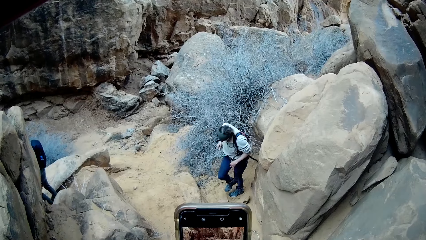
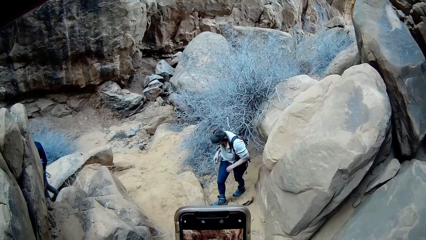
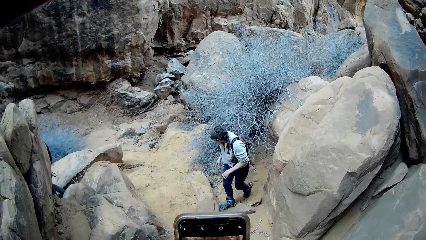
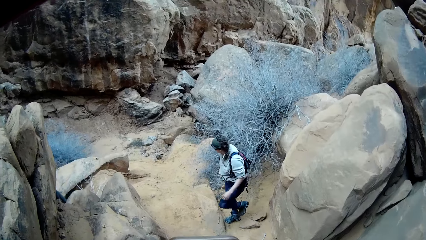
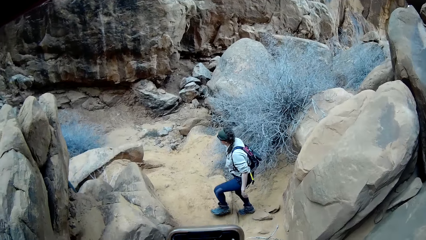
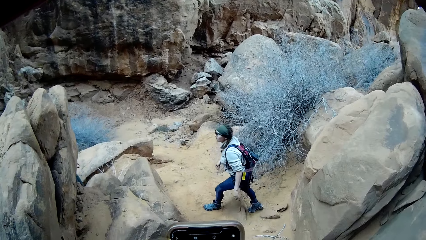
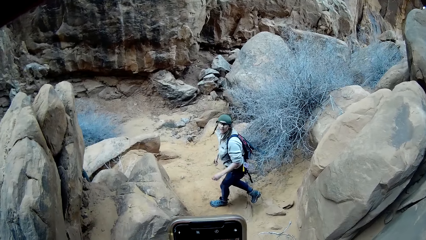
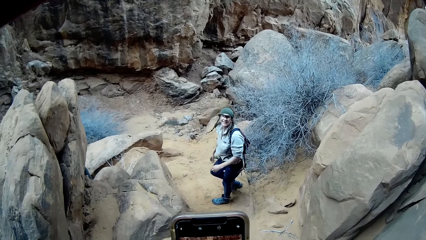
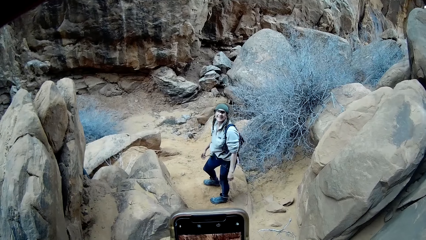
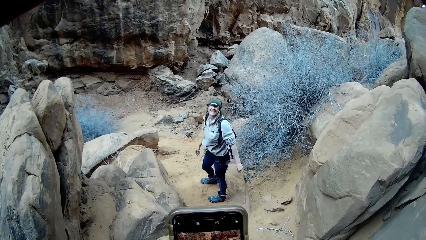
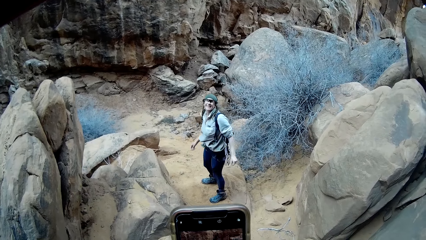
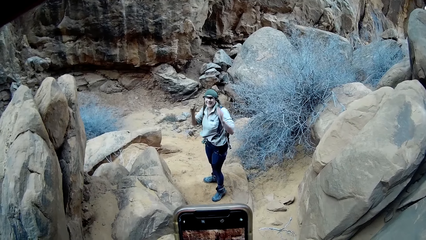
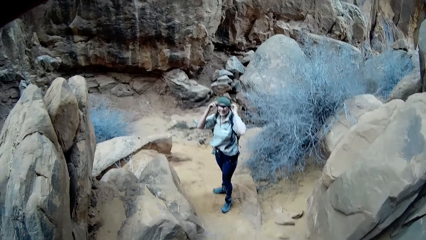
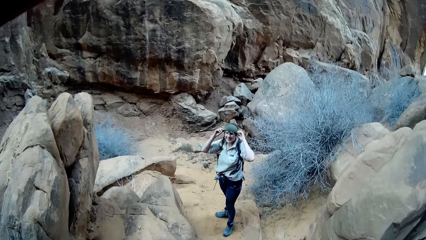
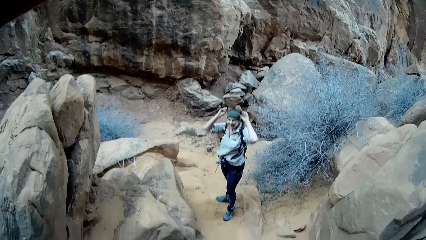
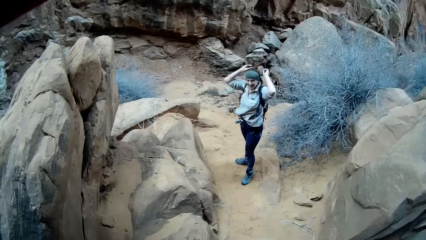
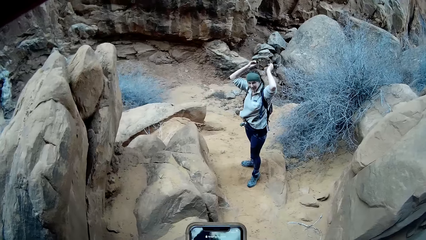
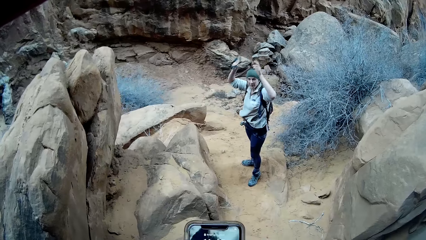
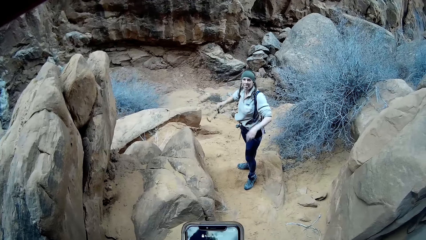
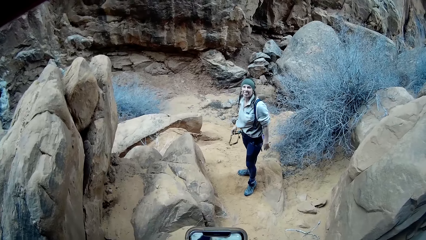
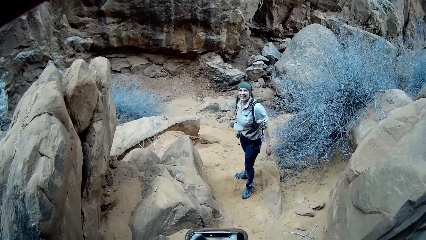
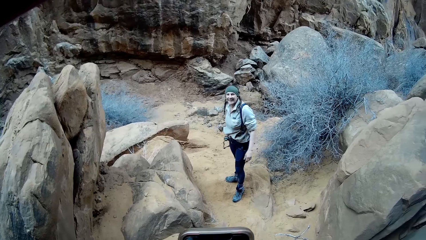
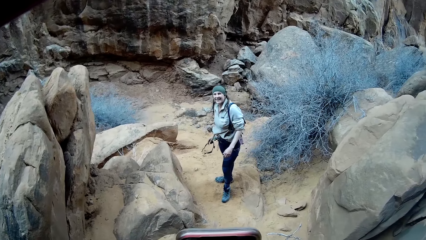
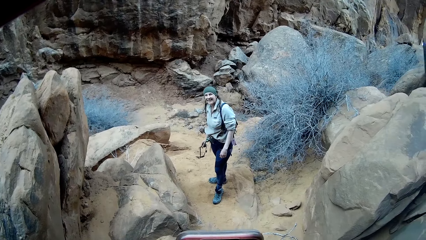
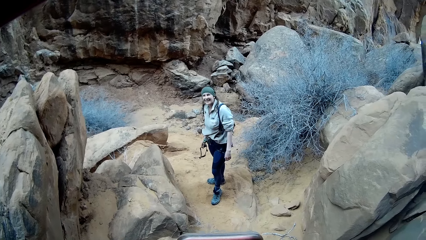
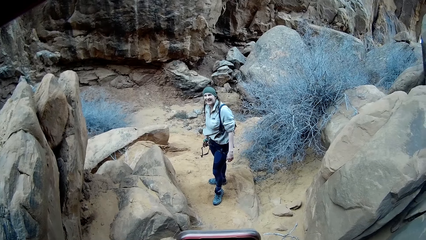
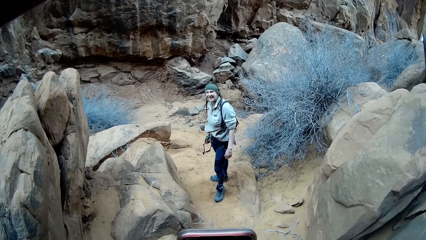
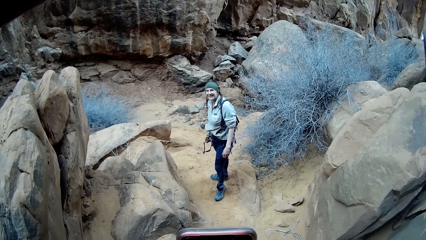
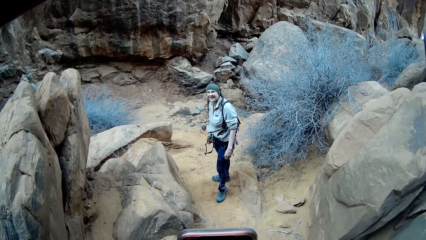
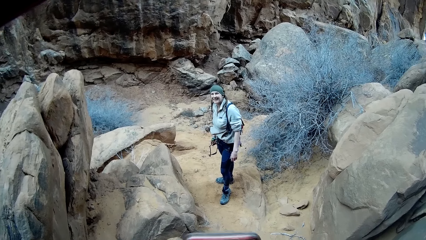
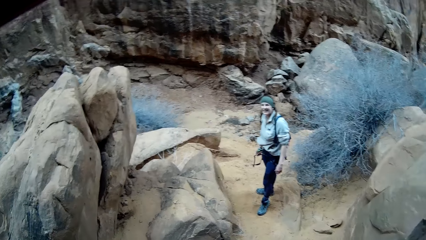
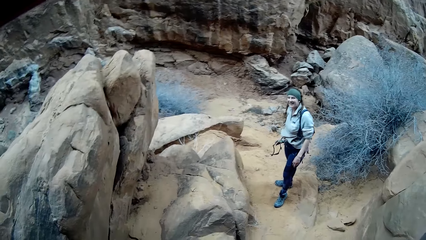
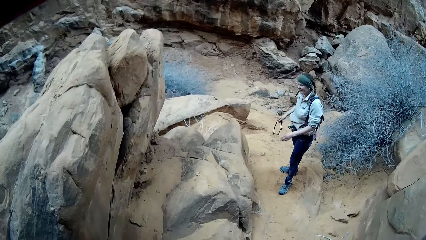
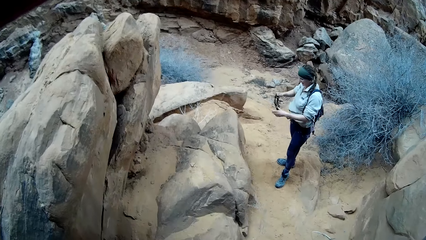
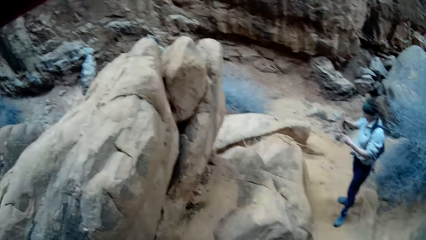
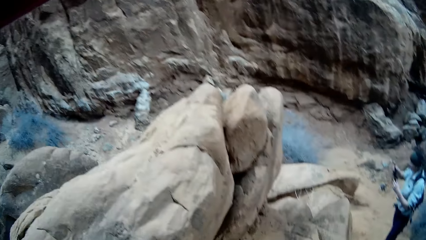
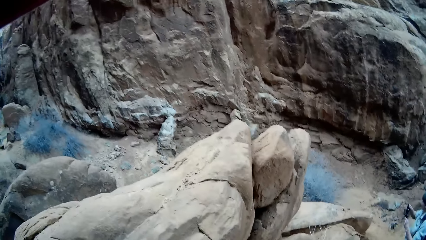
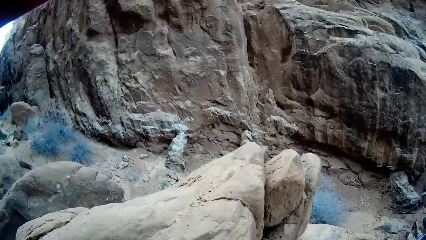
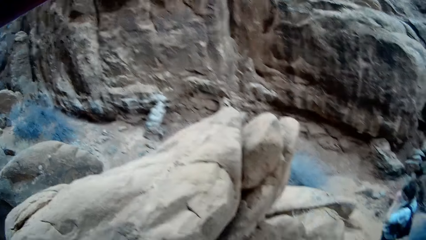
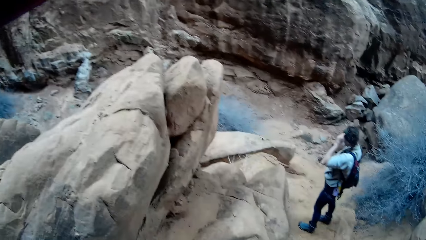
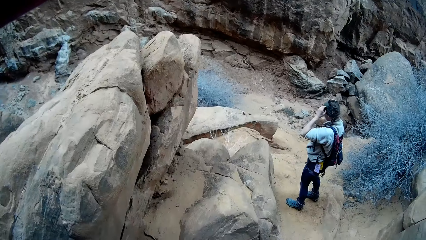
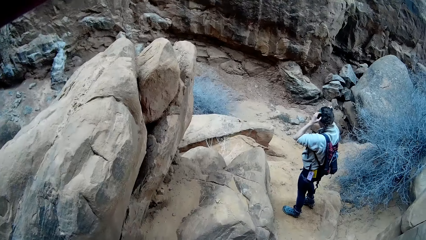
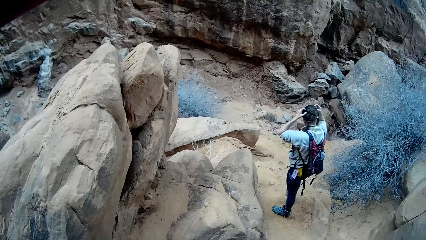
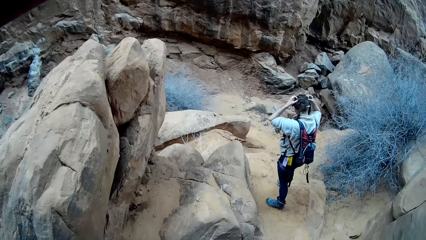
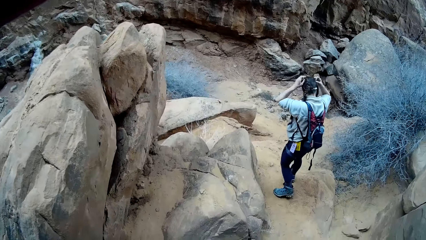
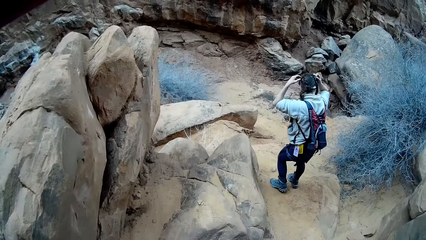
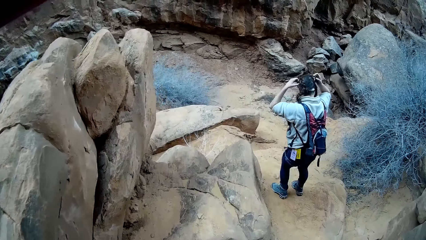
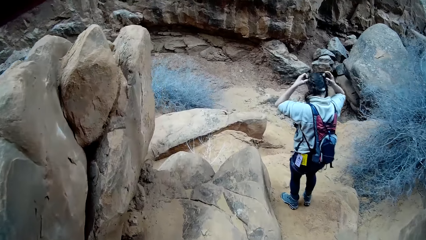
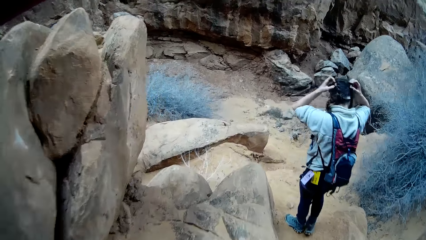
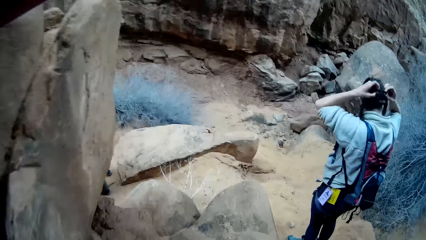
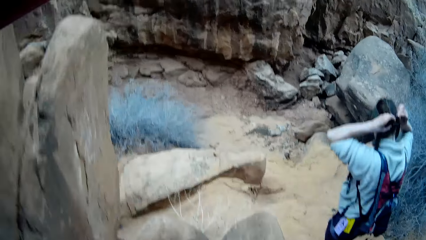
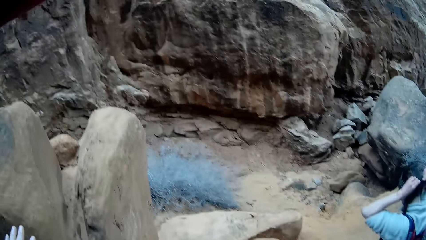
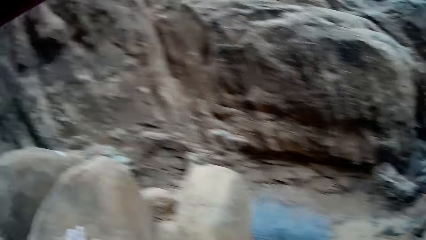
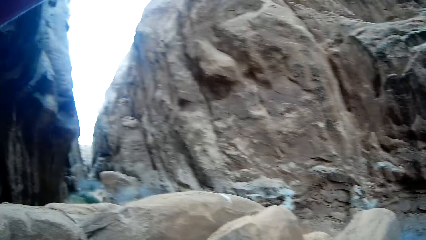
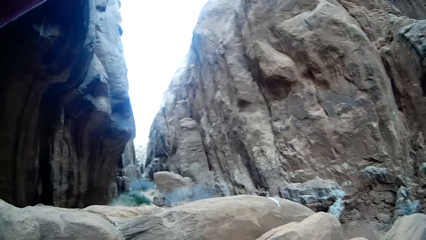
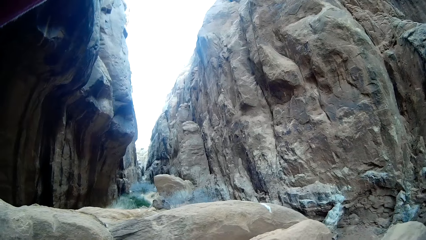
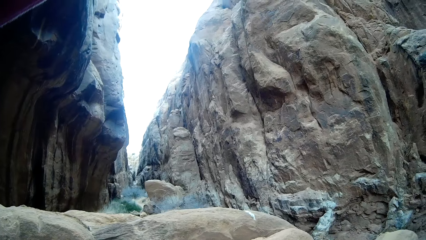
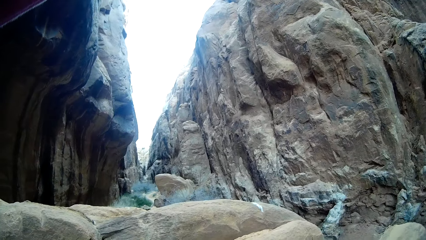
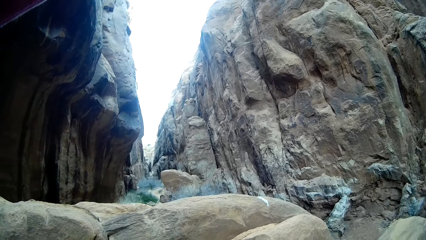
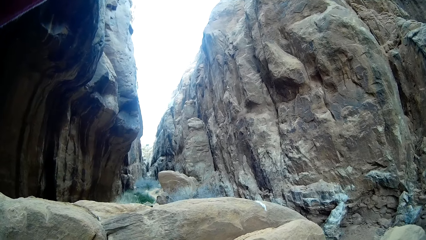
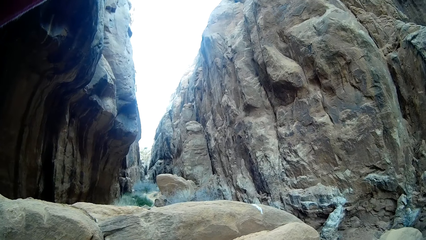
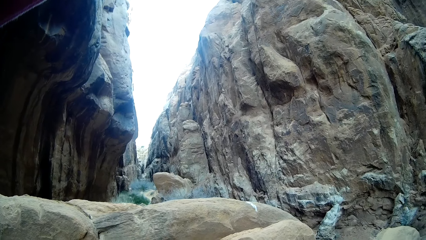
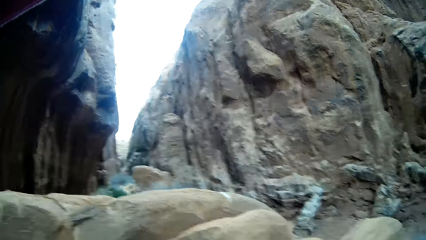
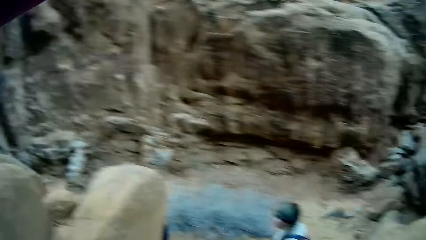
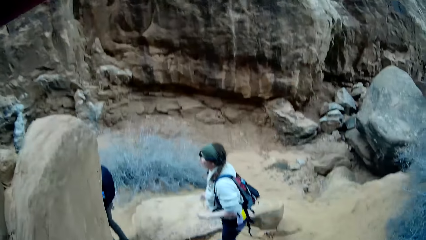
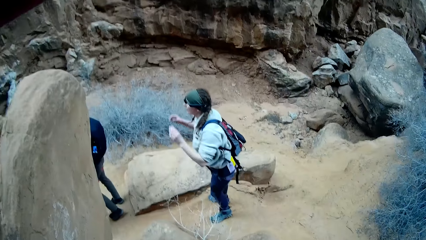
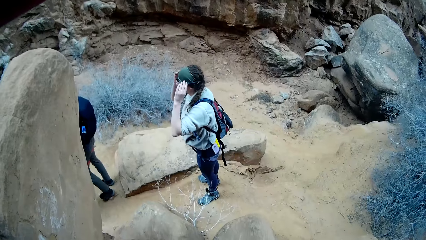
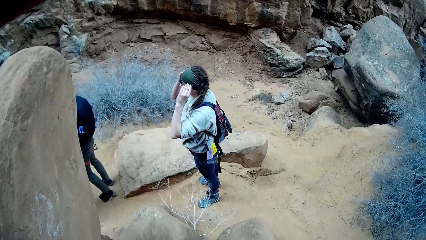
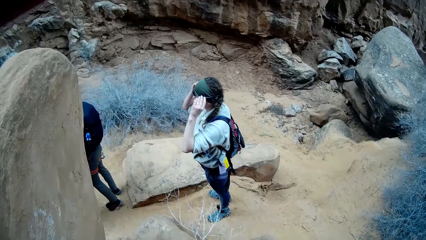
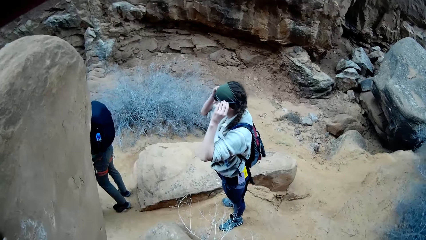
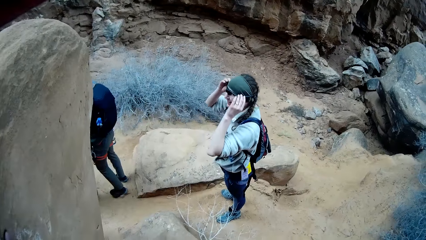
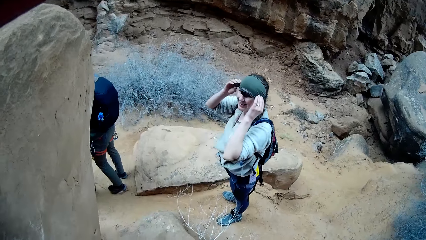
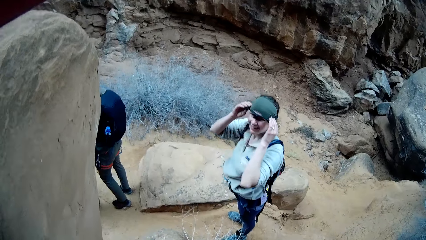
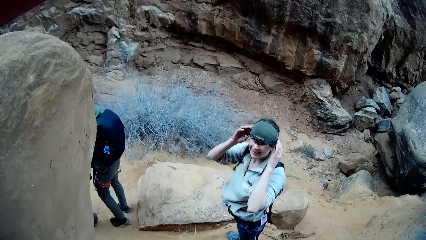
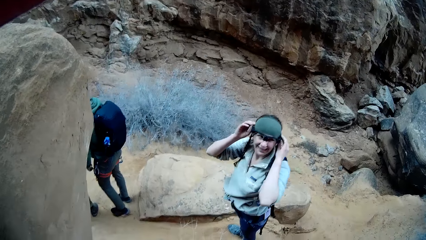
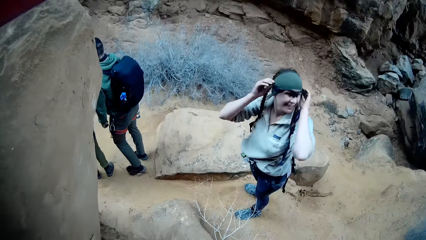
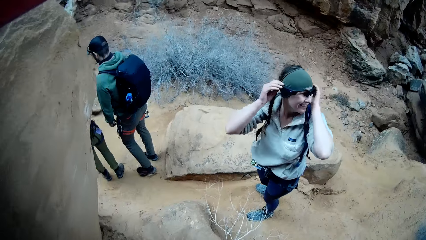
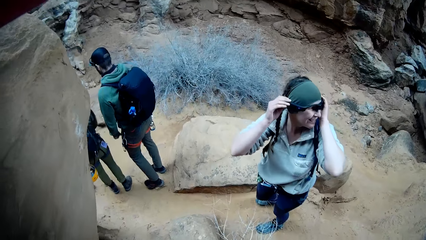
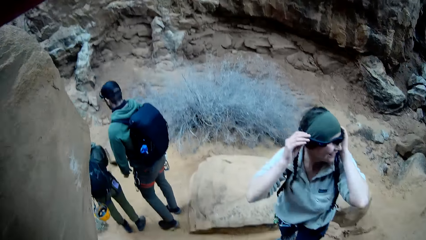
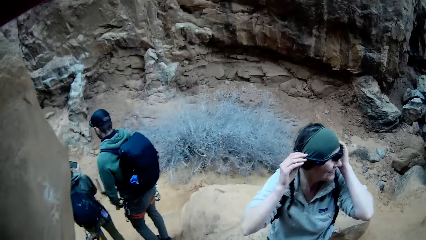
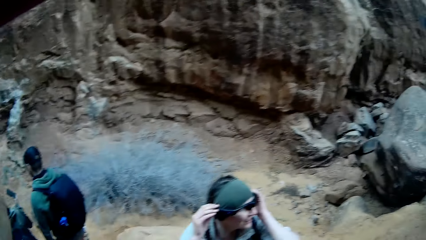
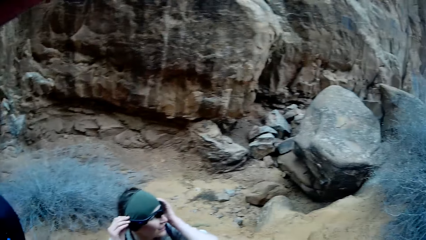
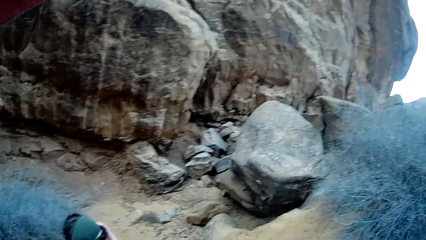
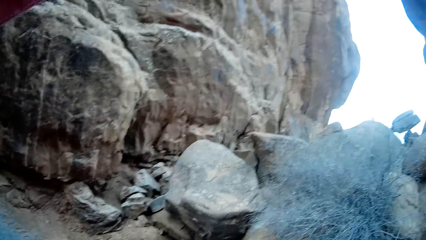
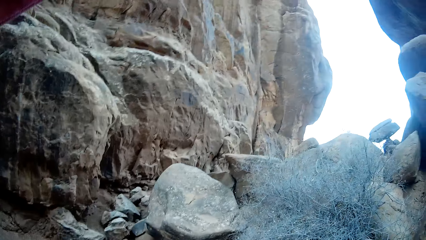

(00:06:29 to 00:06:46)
A man walks around. A hiker looks and walks around. The camera wearer takes a picture of the hiker with the phone in both hands. The hiker looks around, takes off her glasses with both hands, looks around, and wears her glasses with both hands. The camera wearer looks around. The hiker walks around. The camera wearer looks around. The hiker touches her glasses with both hands and looks around. The man looks around. A woman looks around.
